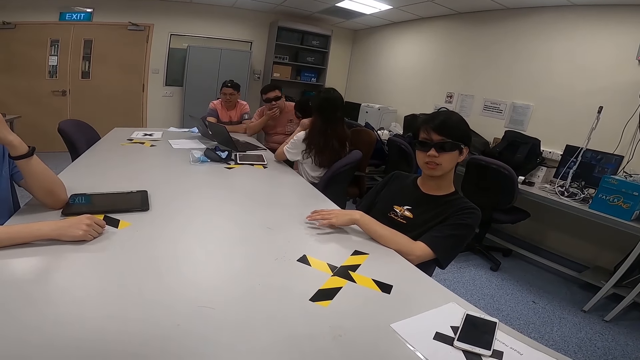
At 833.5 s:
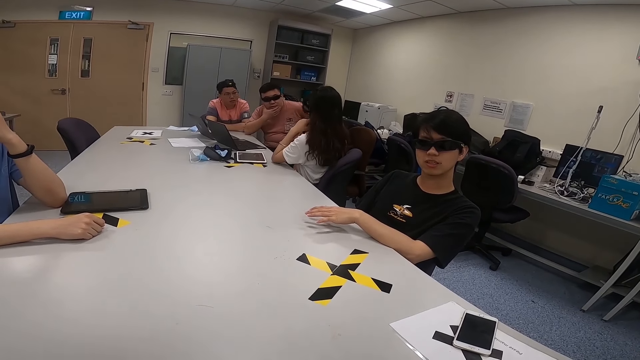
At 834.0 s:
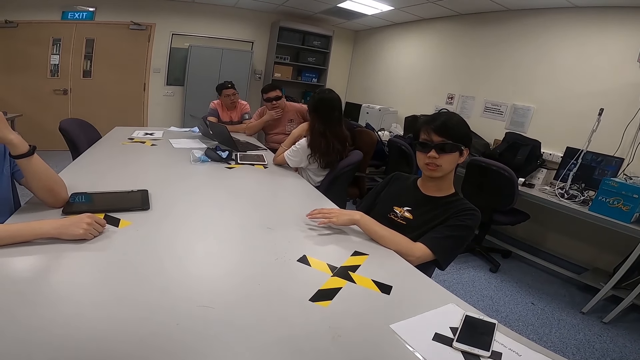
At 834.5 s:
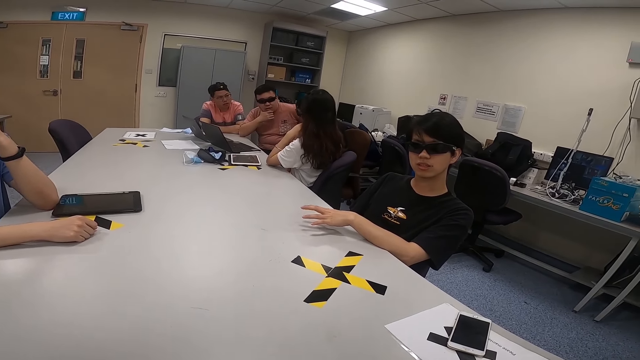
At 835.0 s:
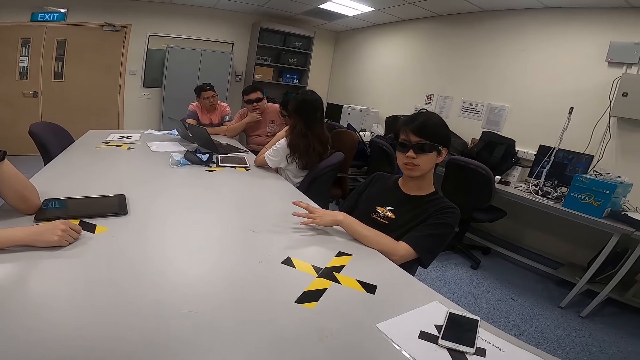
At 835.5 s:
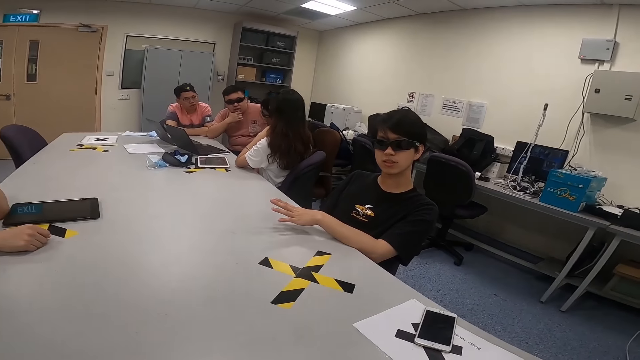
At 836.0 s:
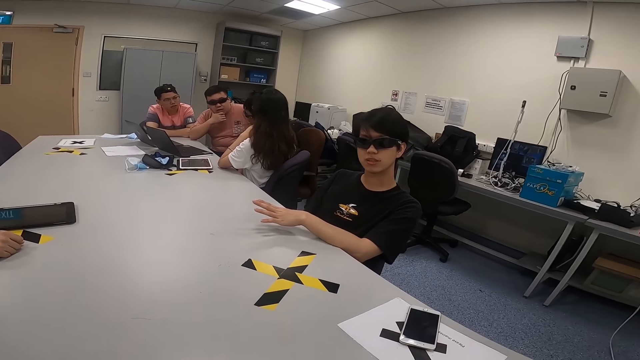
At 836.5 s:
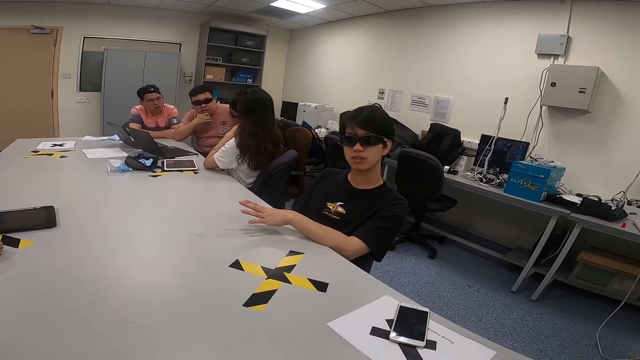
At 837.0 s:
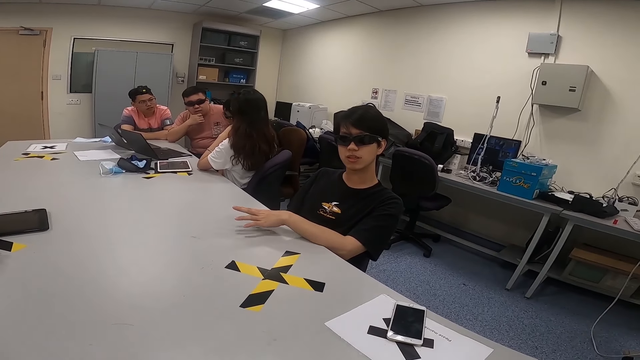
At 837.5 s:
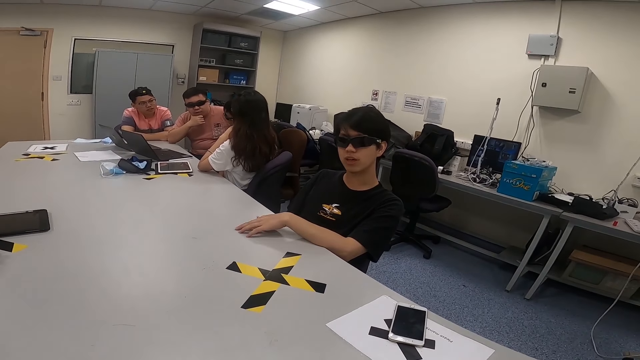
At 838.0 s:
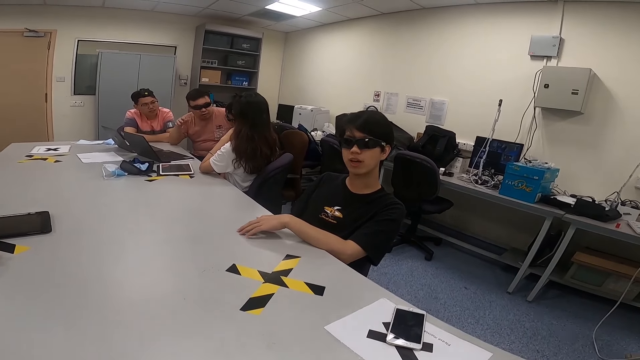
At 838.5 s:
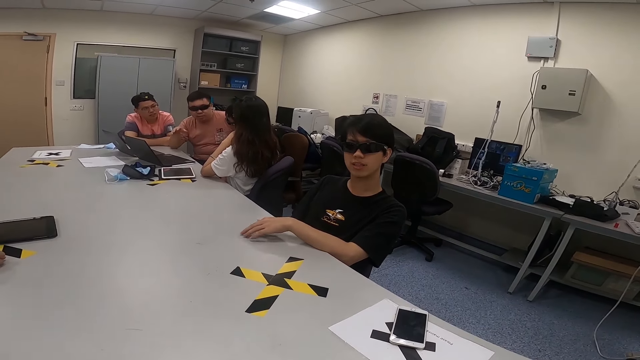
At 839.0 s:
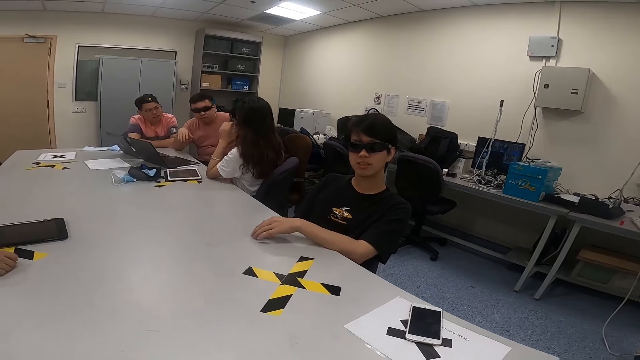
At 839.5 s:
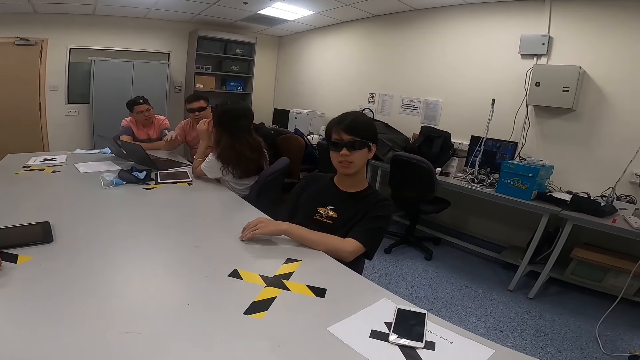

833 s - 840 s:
A man moves his left hand on the table. Another man touches his face. A third man moves his right hand.

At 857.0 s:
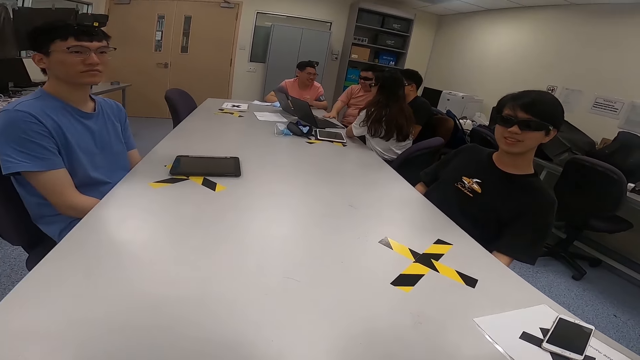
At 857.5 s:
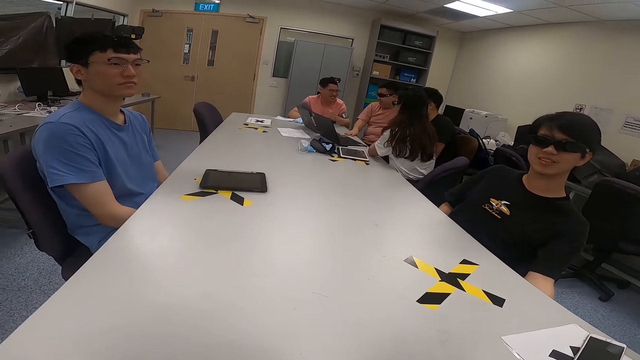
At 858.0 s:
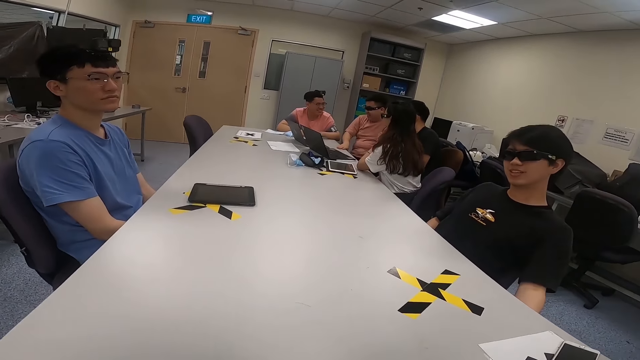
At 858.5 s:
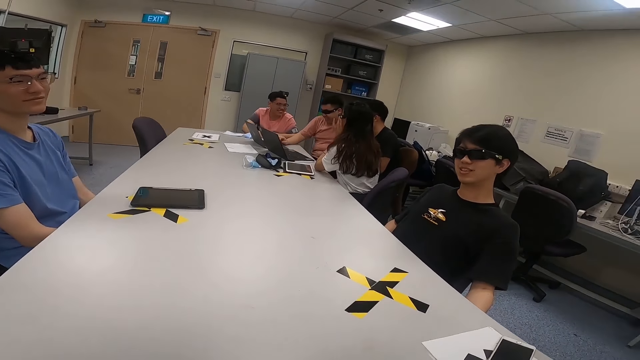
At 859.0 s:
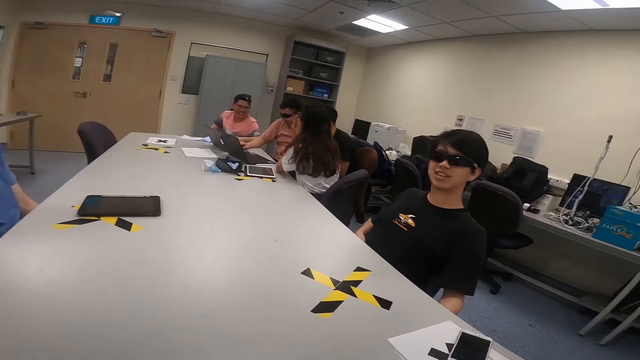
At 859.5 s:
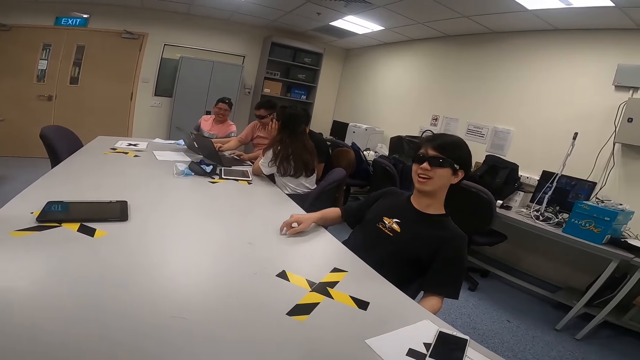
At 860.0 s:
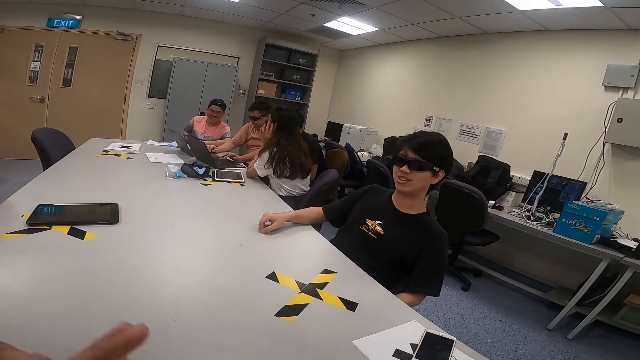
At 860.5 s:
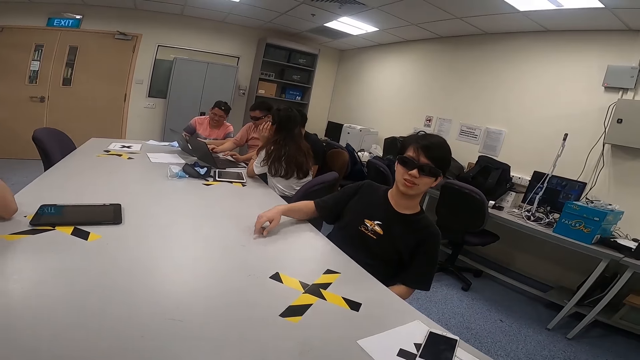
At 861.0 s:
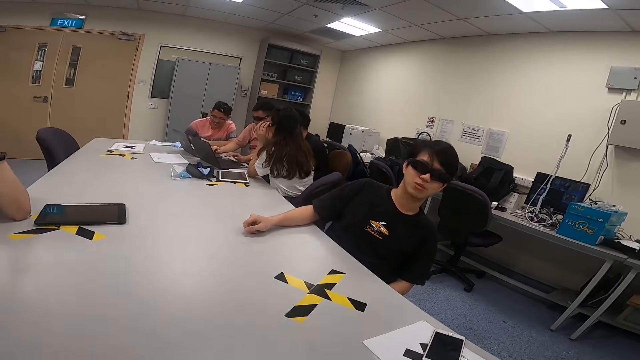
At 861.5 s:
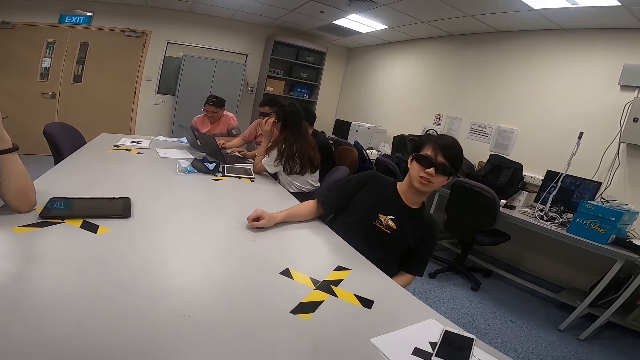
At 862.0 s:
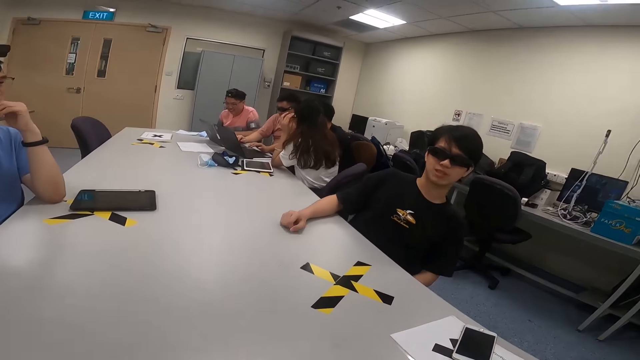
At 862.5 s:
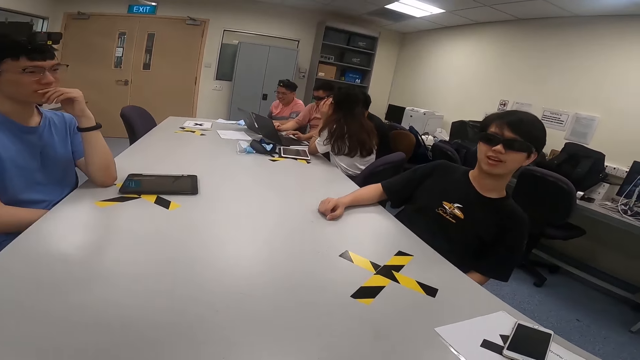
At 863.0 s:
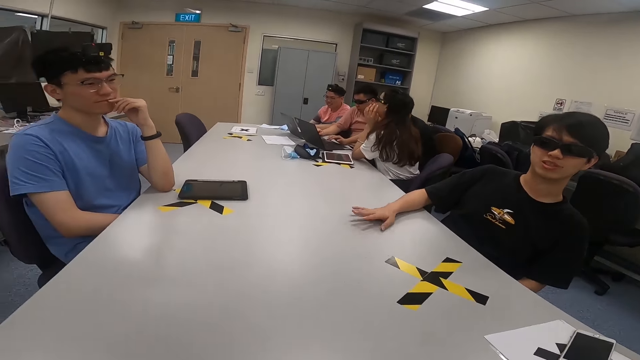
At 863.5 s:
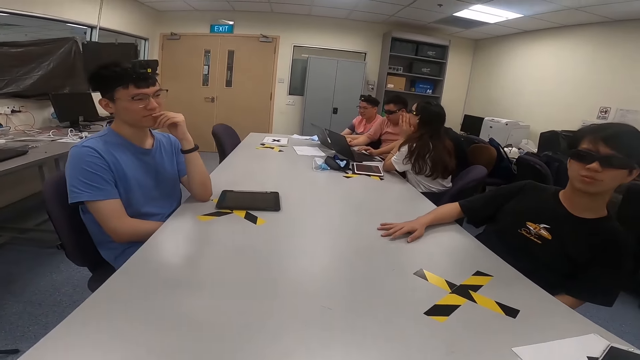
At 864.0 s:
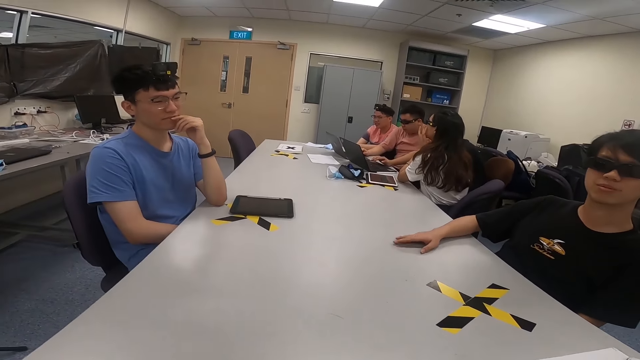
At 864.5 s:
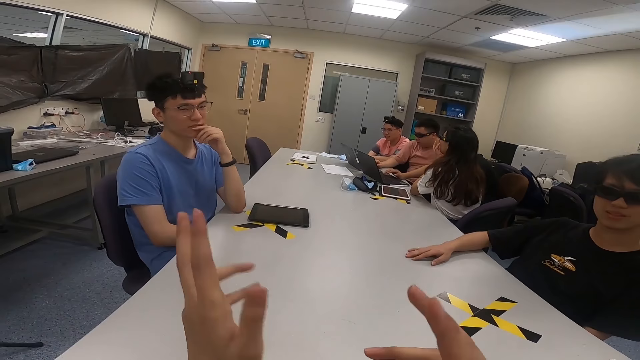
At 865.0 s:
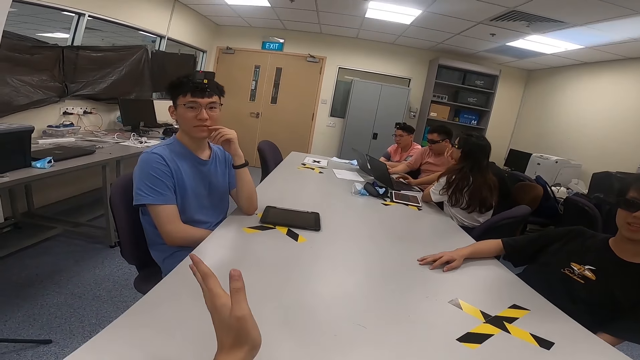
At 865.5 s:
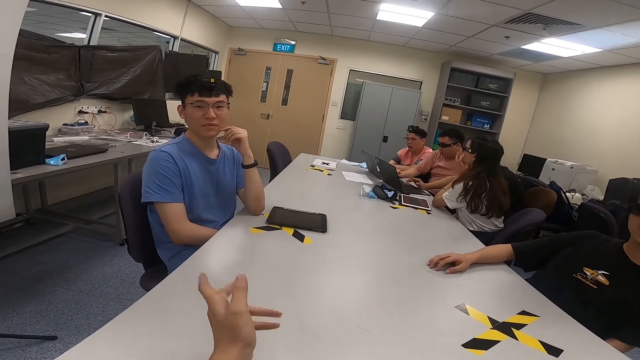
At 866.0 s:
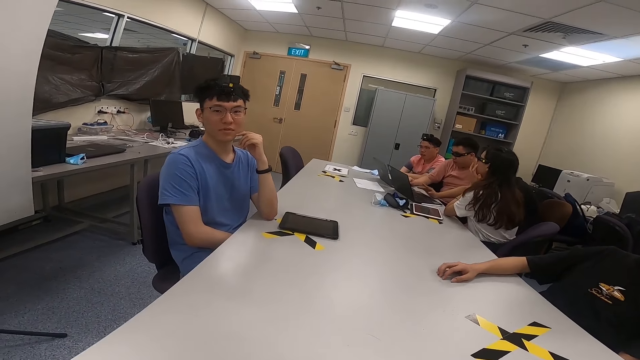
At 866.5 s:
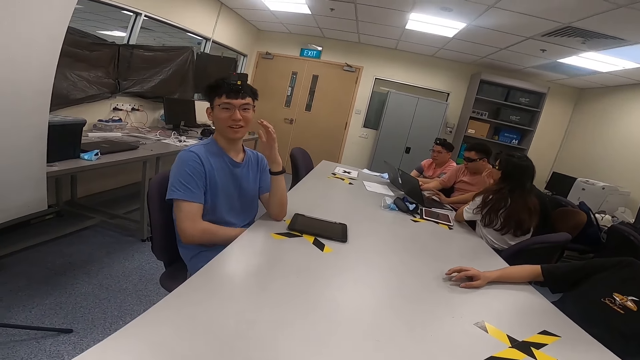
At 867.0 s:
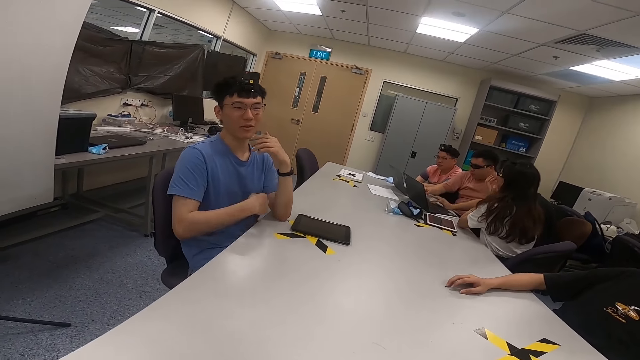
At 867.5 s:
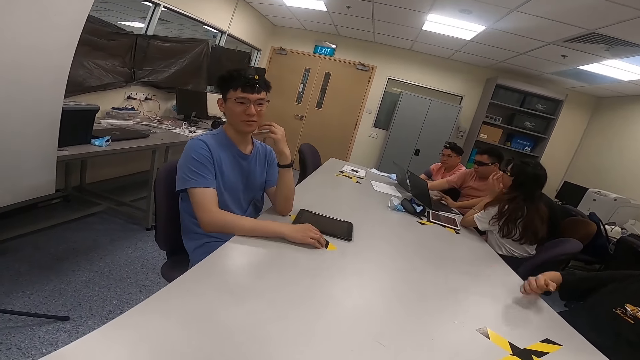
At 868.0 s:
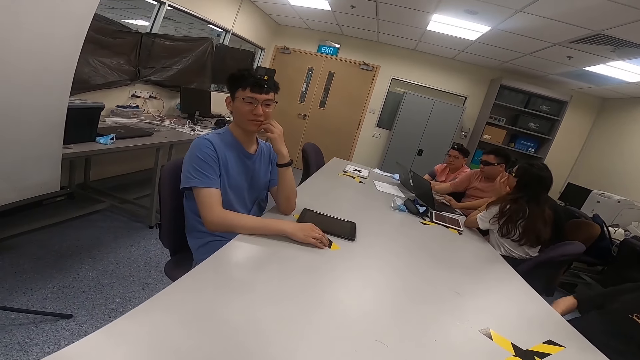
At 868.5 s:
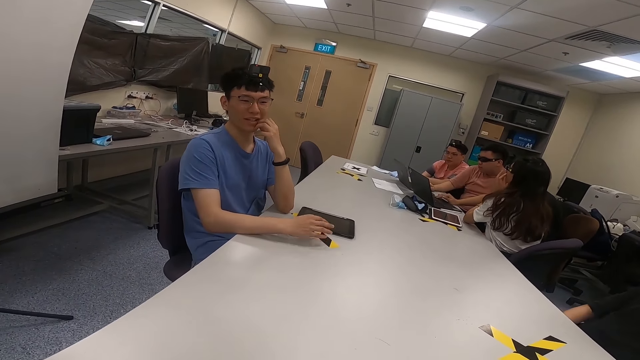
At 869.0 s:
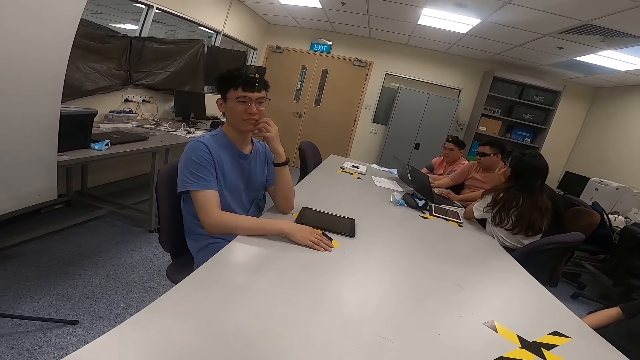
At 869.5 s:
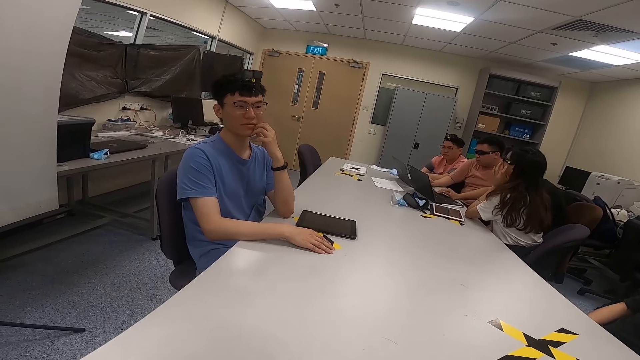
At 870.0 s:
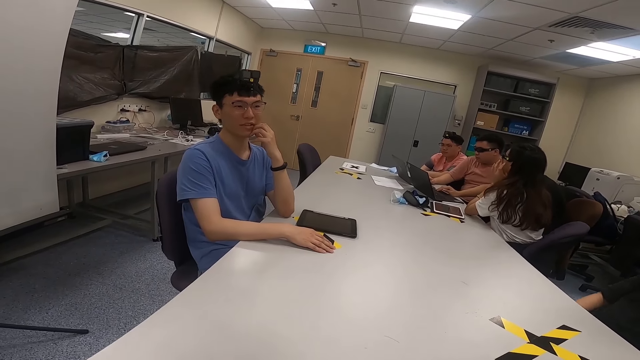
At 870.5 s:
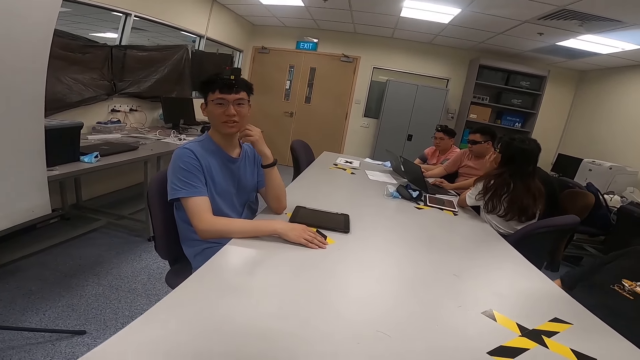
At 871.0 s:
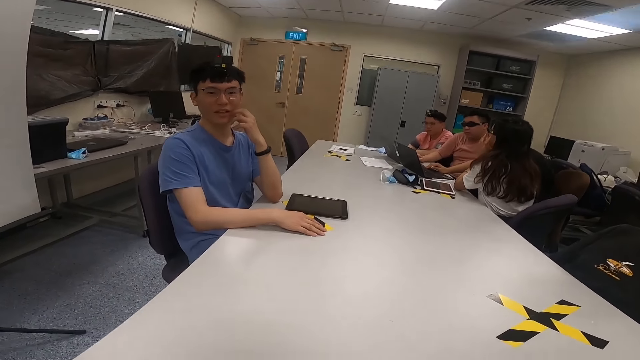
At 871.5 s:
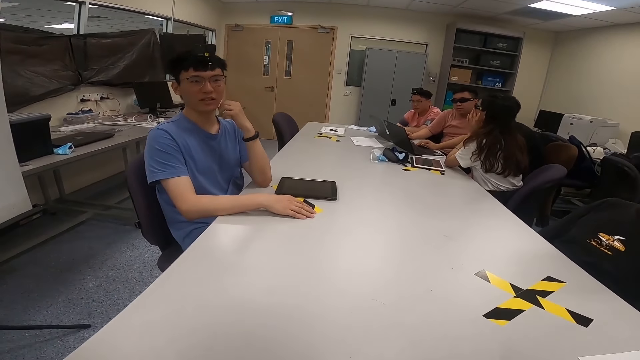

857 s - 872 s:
A man uses a laptop. Another man puts his hands on the table. The camera wearer moves his hand. The second man moves his right hand on the table. The camera wearer lifts his hands. He moves his hands. The first man uses the laptop. A third man uses a laptop. A fourth man puts his hand on the table.
